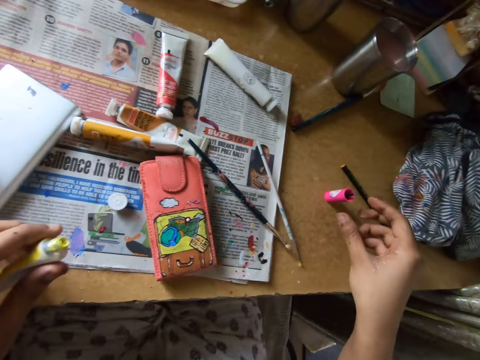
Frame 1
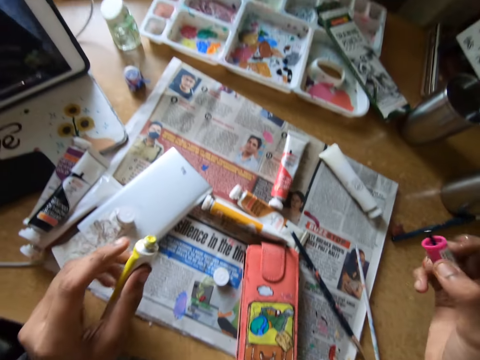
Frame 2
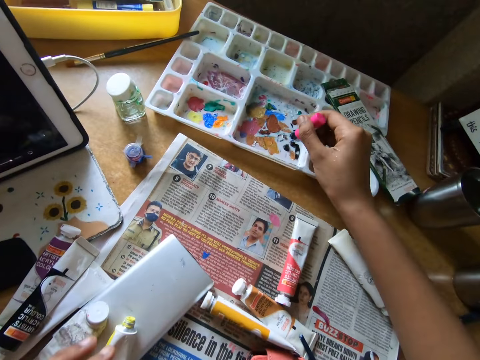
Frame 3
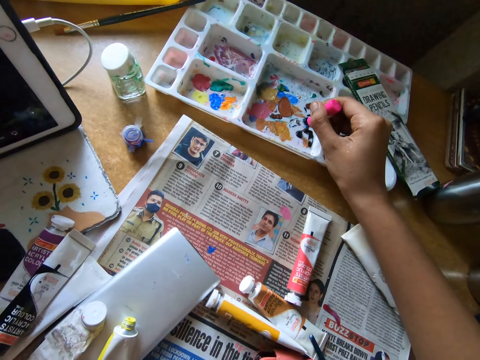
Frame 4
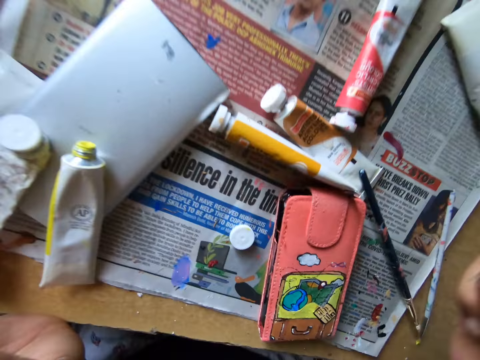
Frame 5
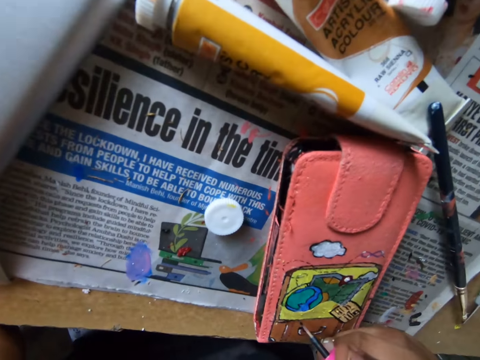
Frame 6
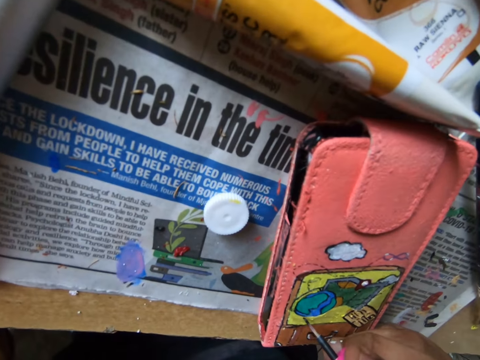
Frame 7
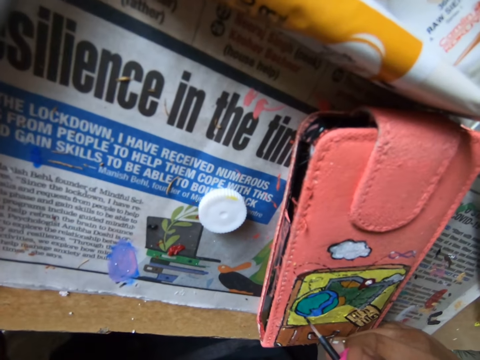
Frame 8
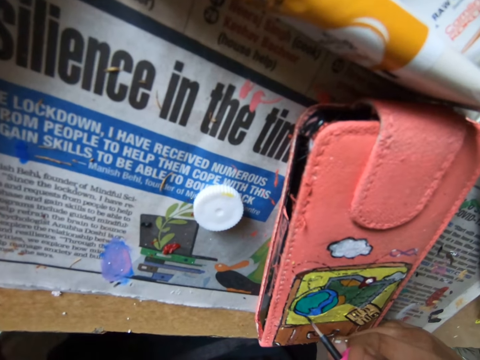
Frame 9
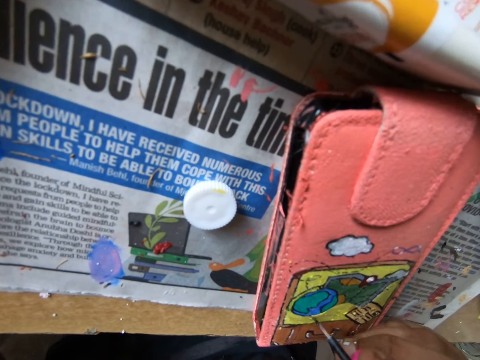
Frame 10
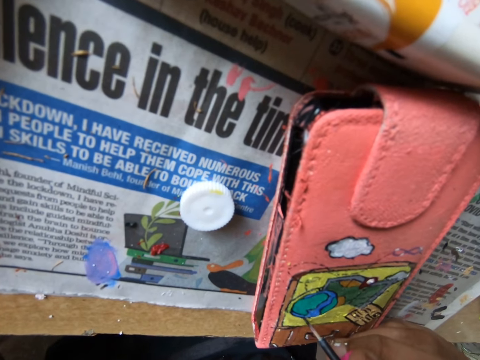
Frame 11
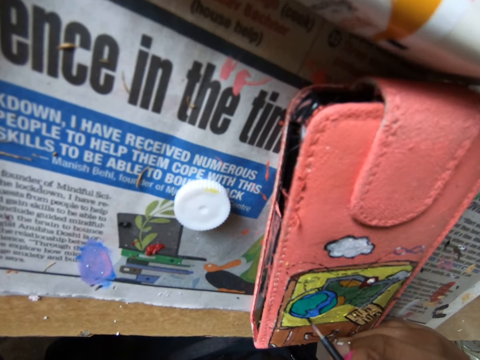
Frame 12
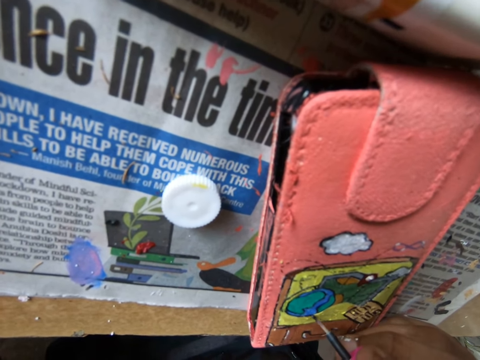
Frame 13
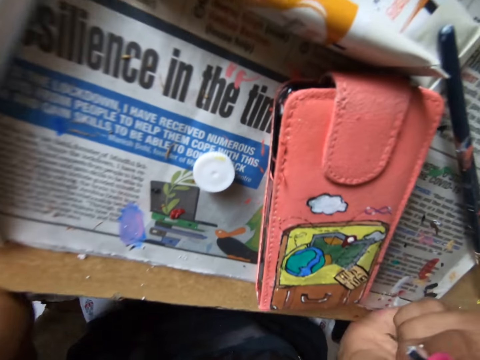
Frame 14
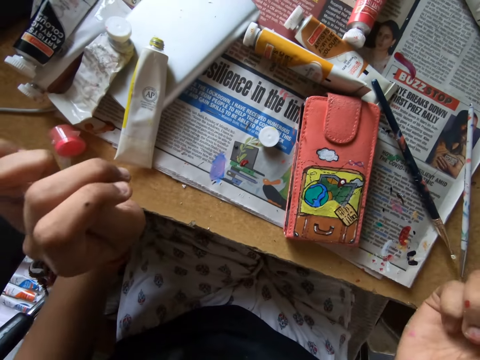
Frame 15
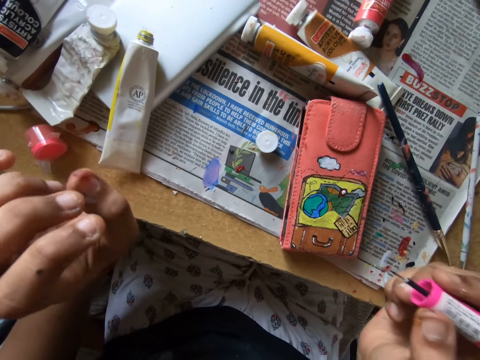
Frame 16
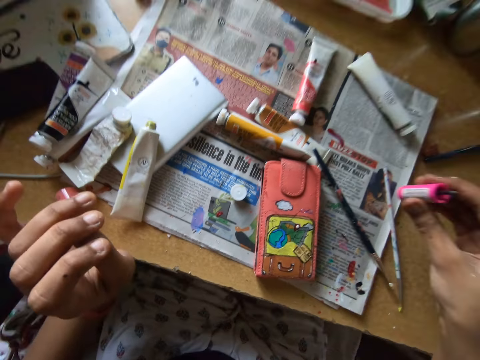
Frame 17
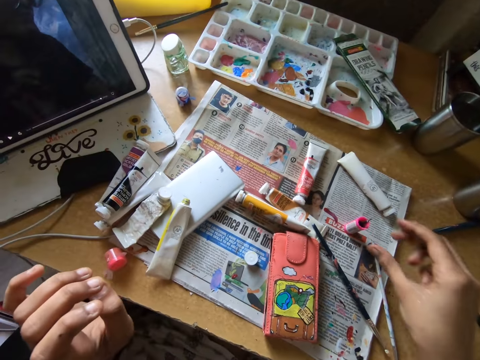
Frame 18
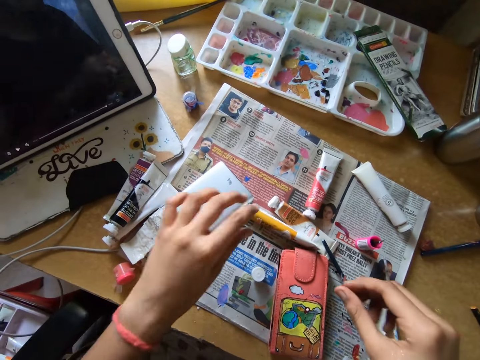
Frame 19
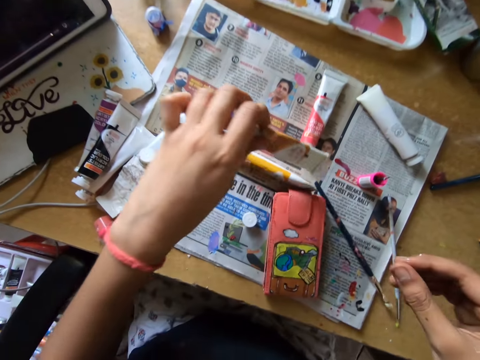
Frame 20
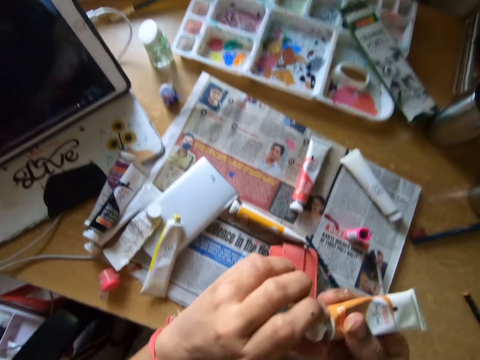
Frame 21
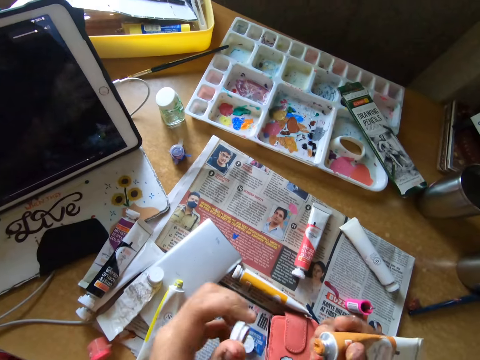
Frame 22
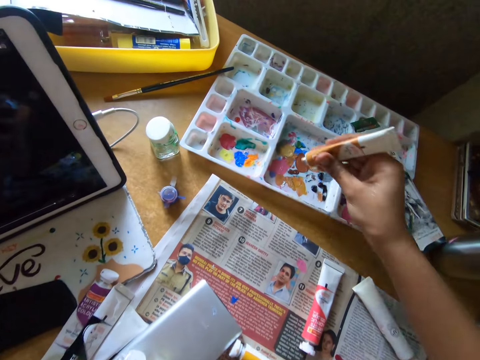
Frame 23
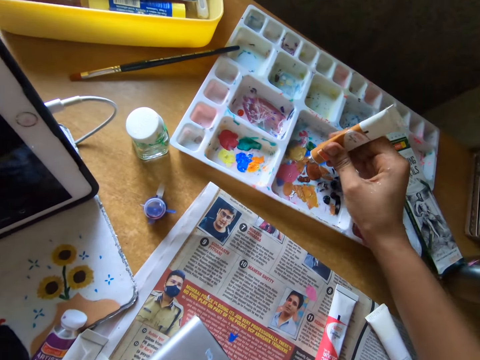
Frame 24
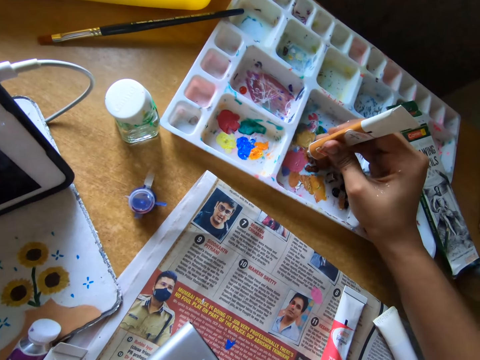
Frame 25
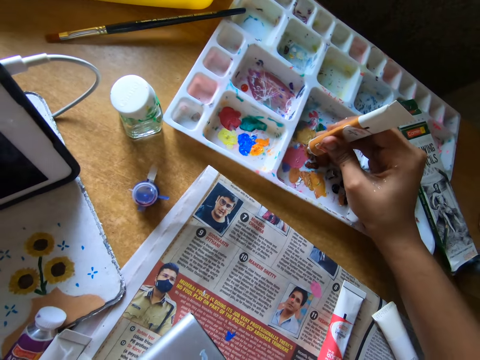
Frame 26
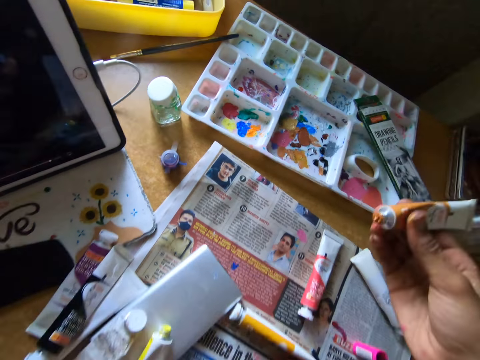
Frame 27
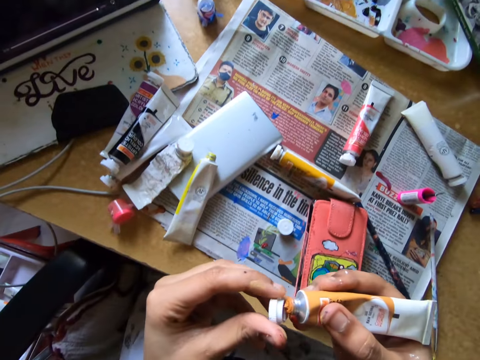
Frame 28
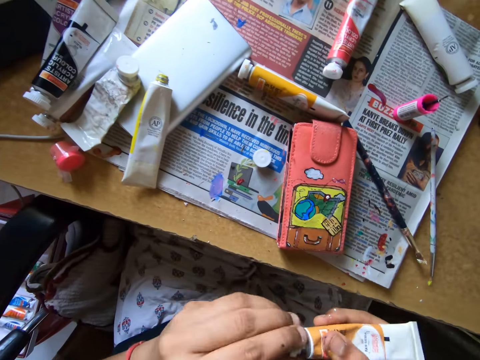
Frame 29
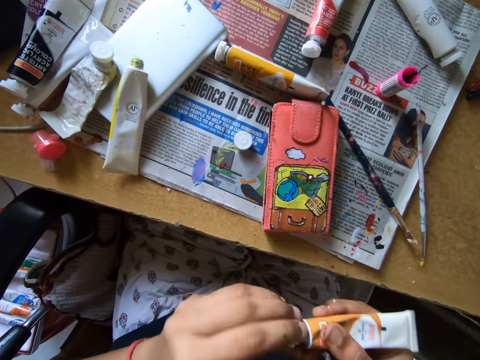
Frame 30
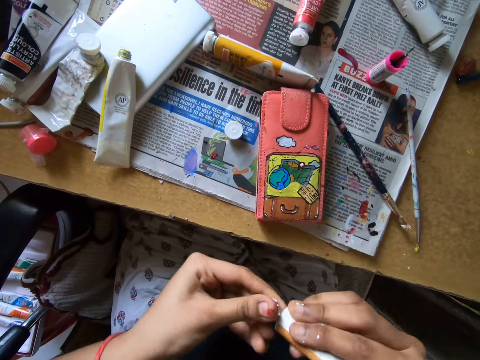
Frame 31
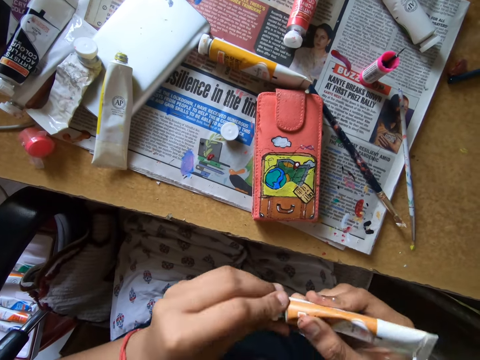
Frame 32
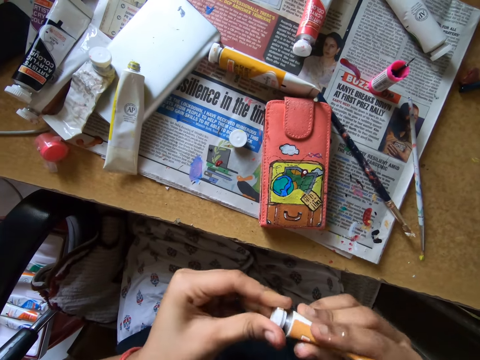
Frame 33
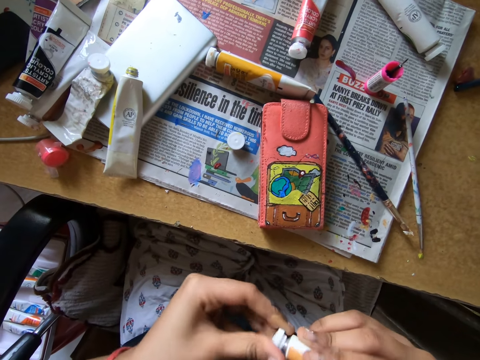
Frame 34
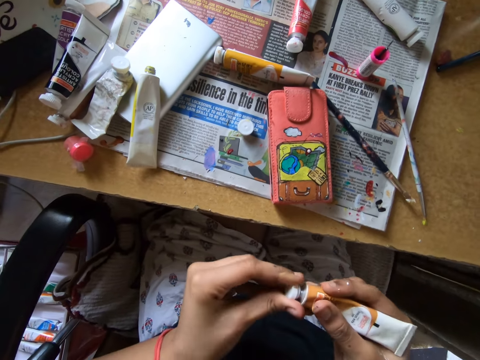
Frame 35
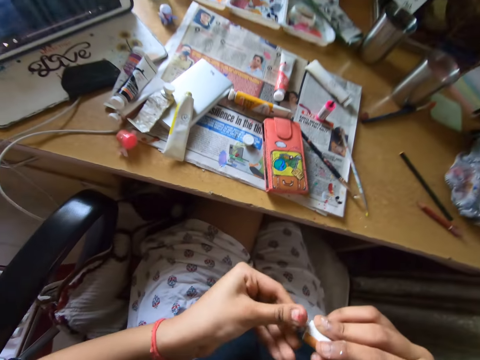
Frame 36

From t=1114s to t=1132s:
The camera wearer puts down a paint brush on a table. They remove the paint brush from the wallet. They pick up the paint brush from the table. They put down a paint bottle. They remove the paint from a watercolor. They scoop paint on a paint tray with the paint brush. They paint the wallet with the paint brush. They remove the paint brush from the wallet. They put down the paint brush on a newspaper. They pick up the paint bottle or packet of watercolor paint on the newspaper. They open the paint bottle with hands. They remove the paint from the watercolor. They put paint in the paint tray. They rub the paint on the lid. They close the paint bottle with a lid.

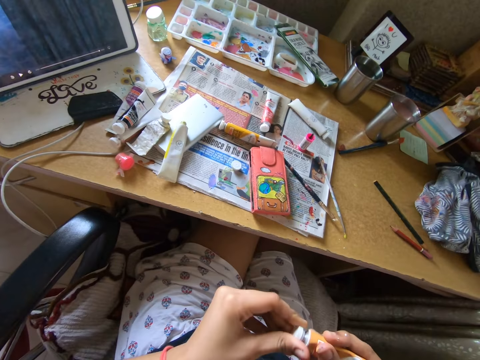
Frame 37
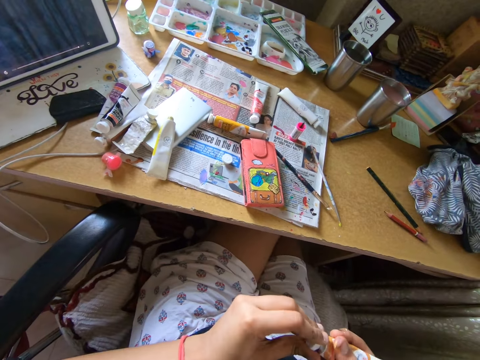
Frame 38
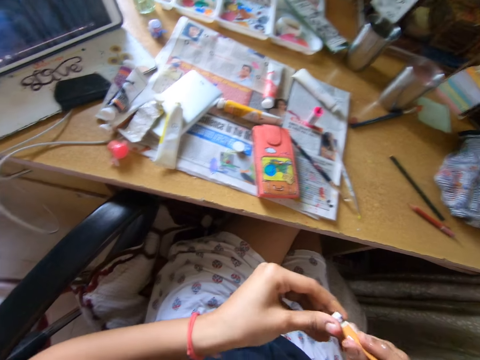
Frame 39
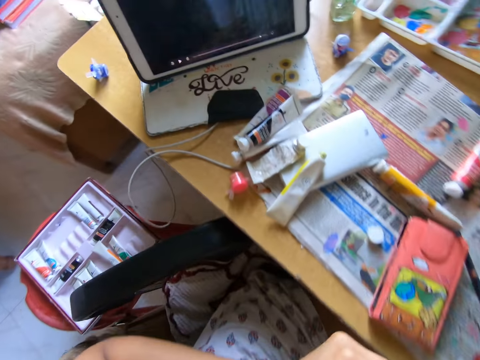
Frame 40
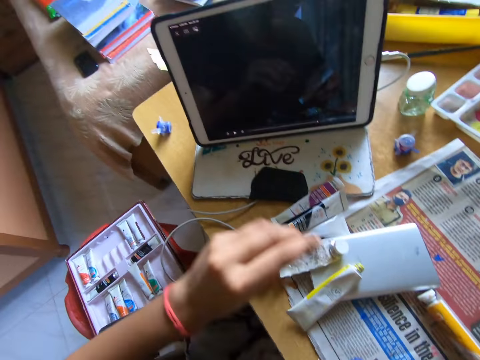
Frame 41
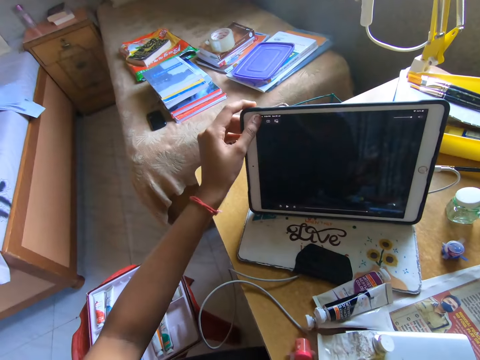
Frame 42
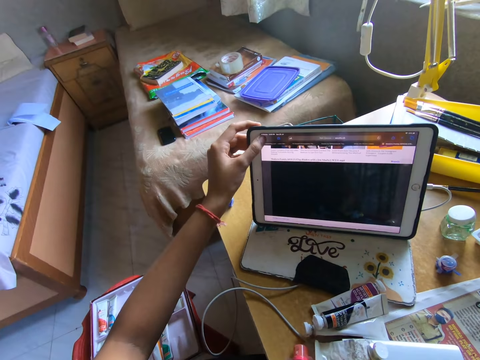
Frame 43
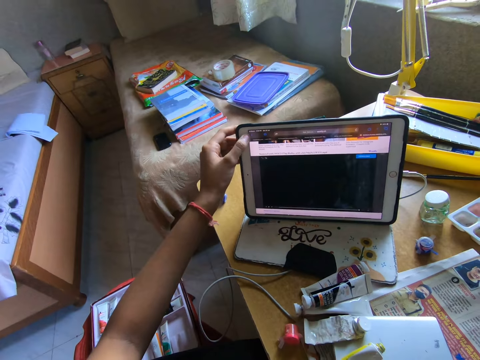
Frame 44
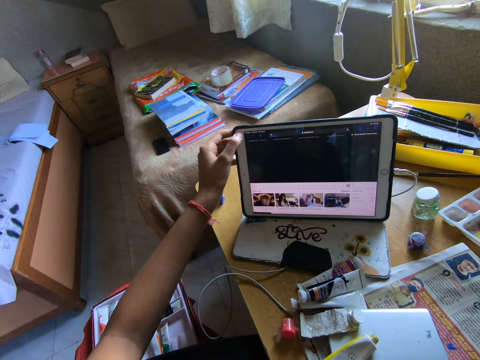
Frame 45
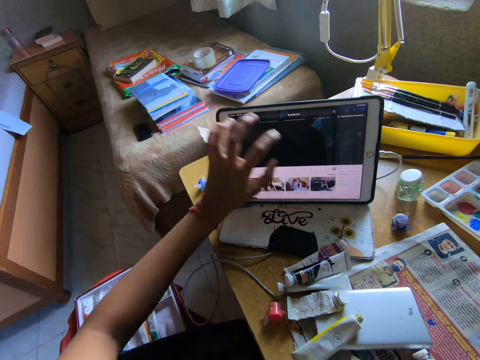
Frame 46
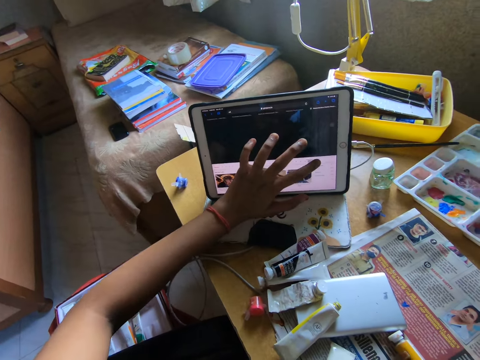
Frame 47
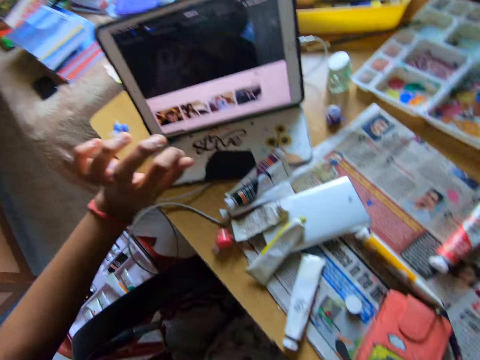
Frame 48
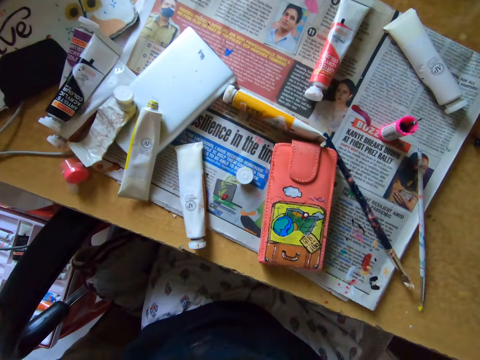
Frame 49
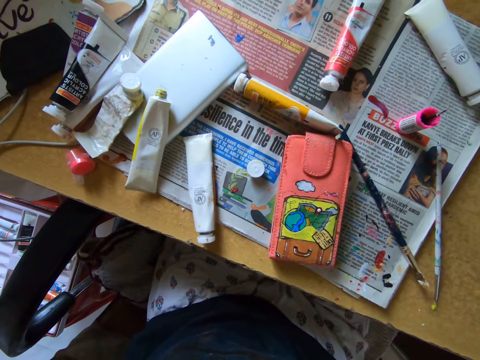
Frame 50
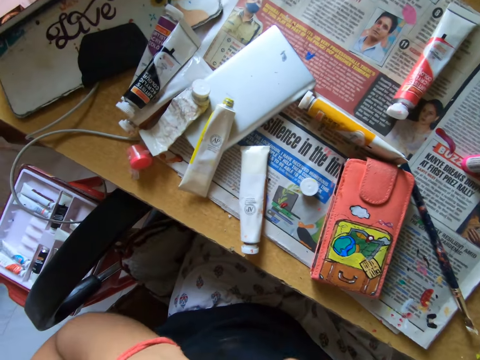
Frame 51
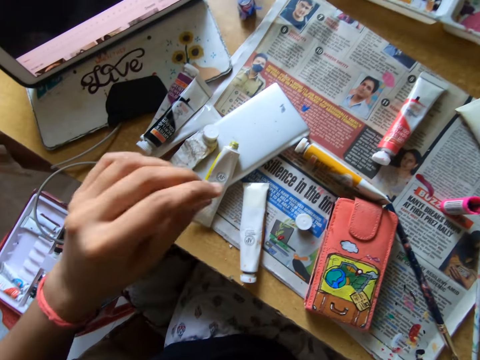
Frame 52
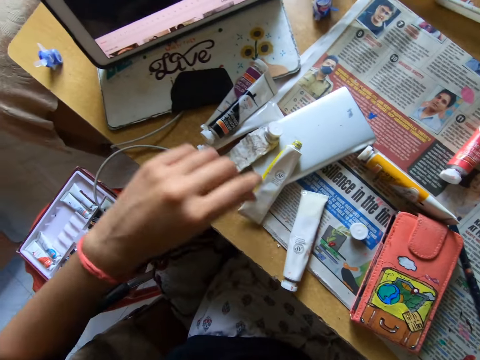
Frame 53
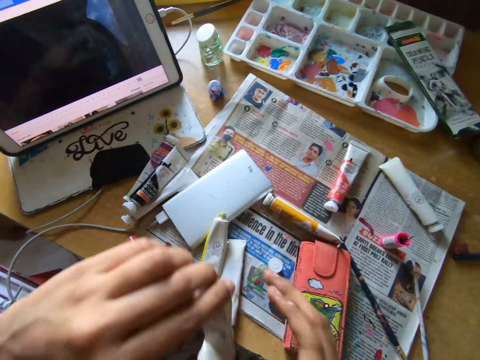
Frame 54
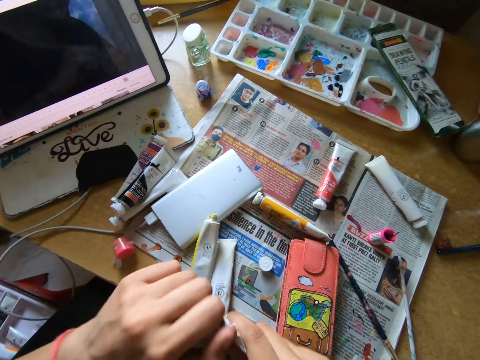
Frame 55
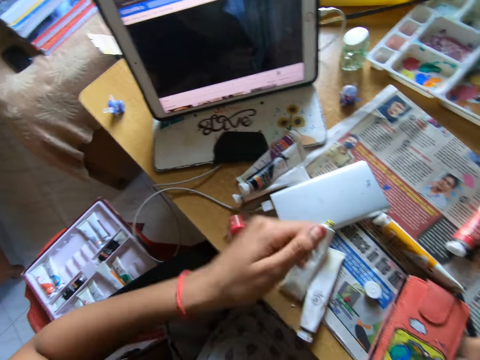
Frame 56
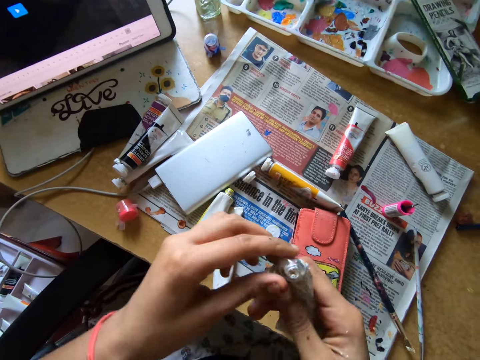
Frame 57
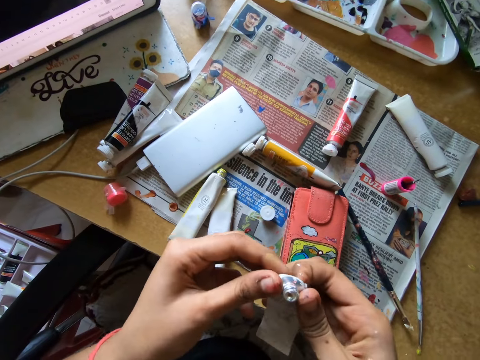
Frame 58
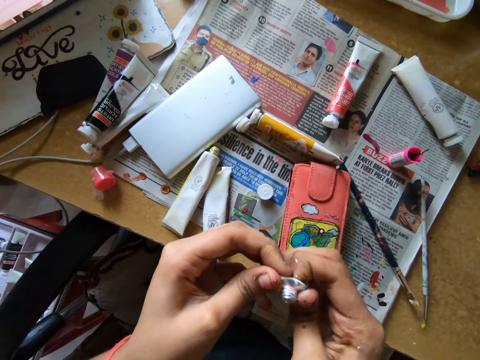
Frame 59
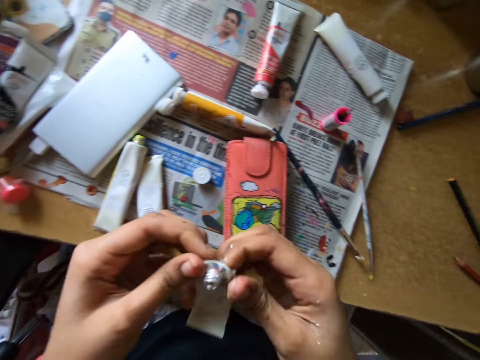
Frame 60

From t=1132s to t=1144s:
The camera wearer touches the screen of the tablet. They operate the tablet with a hand. They tap the screen with the finger, and remove the hand from the tablet. They flap the hand. They pick up the watercolor paint on a newspaper. They open the lid of the watercolor paint with hands. They put the lid on the table. They press the container of the watercolor paint with the hand.
